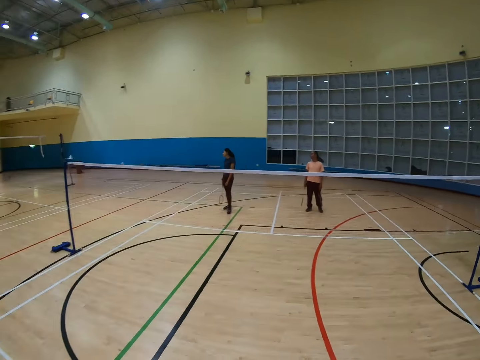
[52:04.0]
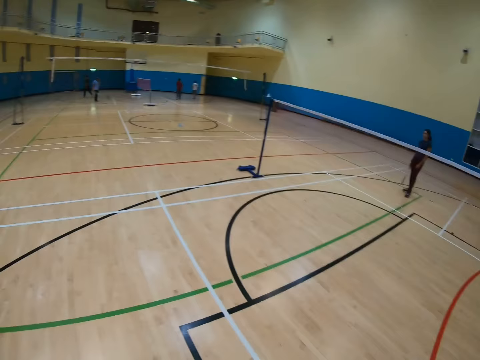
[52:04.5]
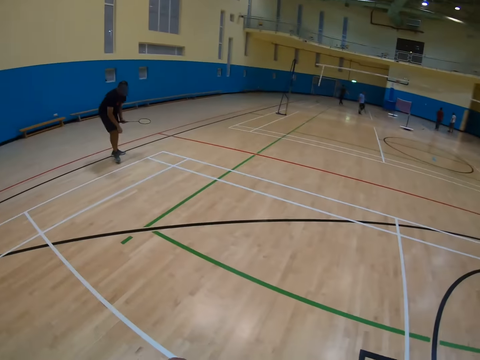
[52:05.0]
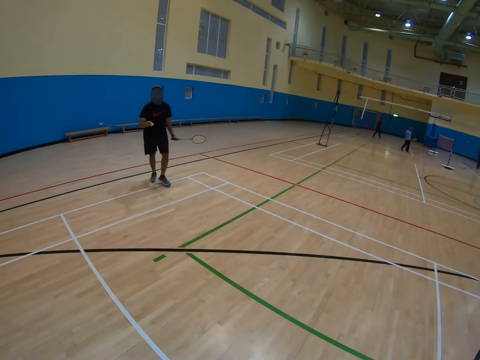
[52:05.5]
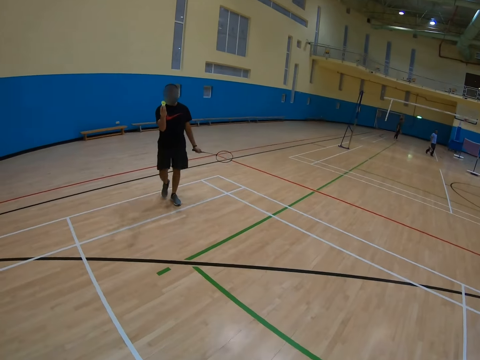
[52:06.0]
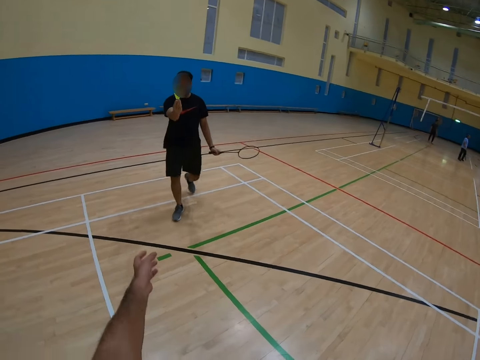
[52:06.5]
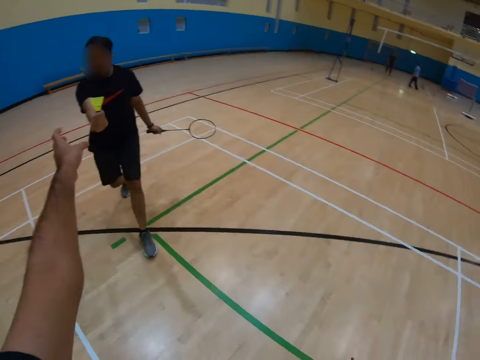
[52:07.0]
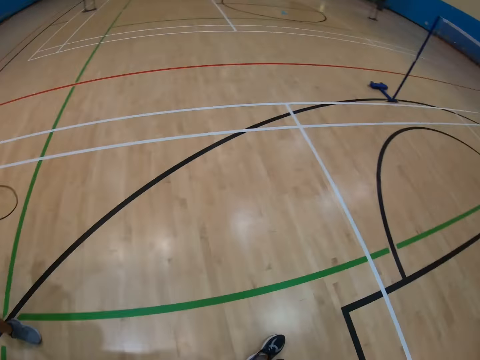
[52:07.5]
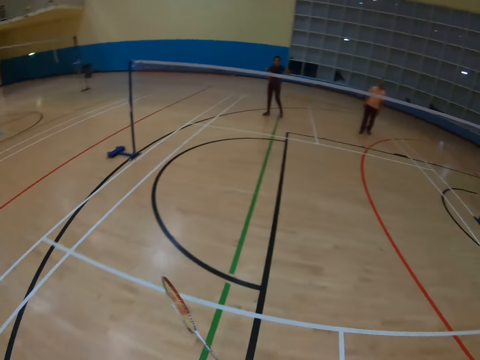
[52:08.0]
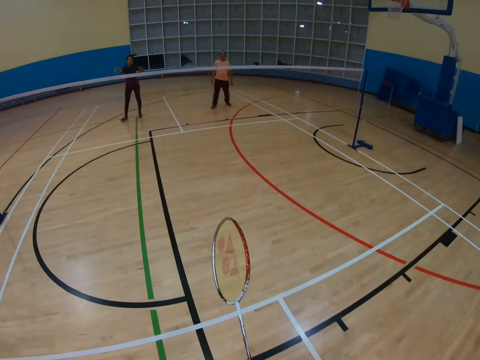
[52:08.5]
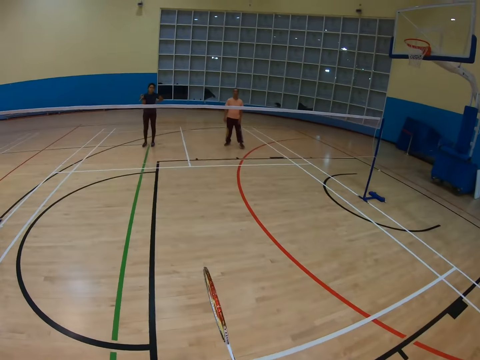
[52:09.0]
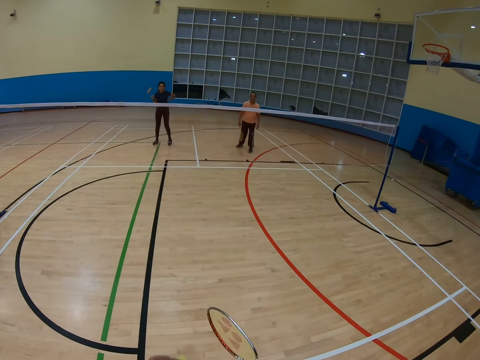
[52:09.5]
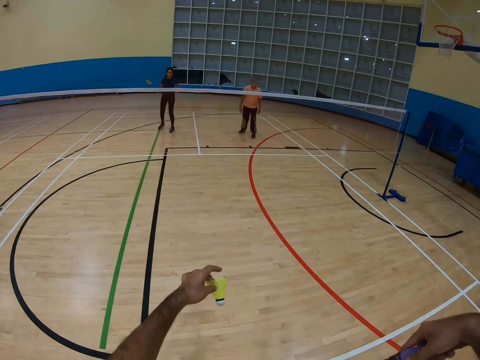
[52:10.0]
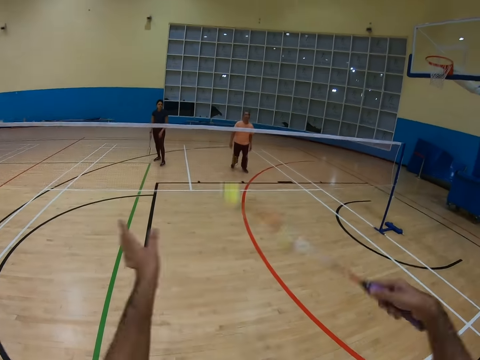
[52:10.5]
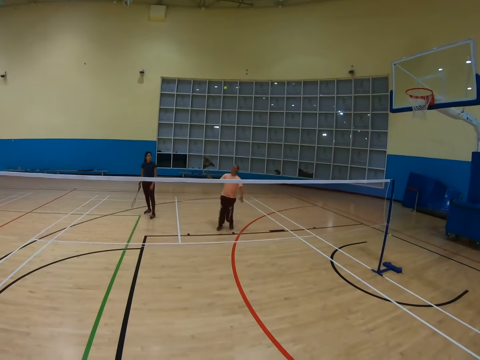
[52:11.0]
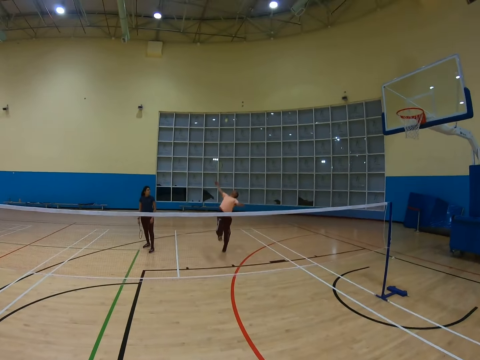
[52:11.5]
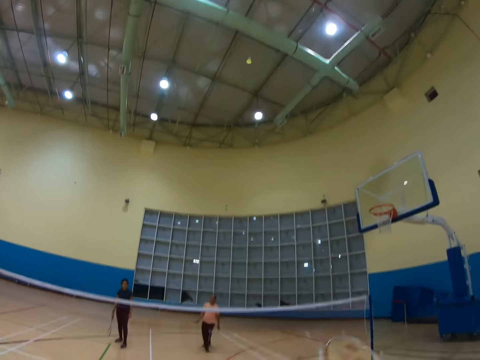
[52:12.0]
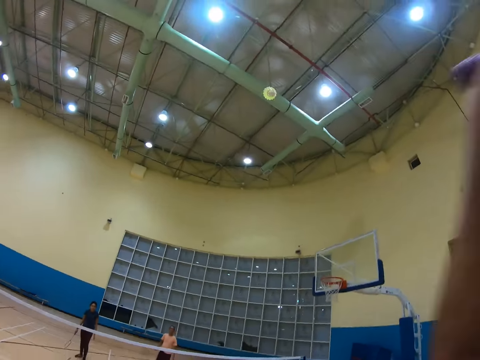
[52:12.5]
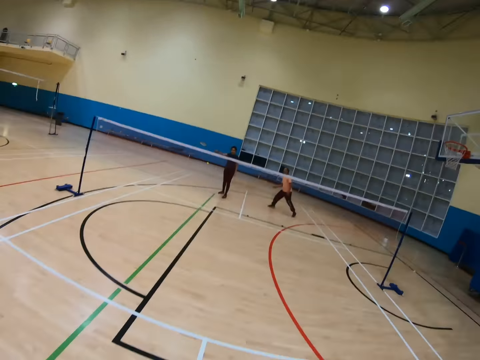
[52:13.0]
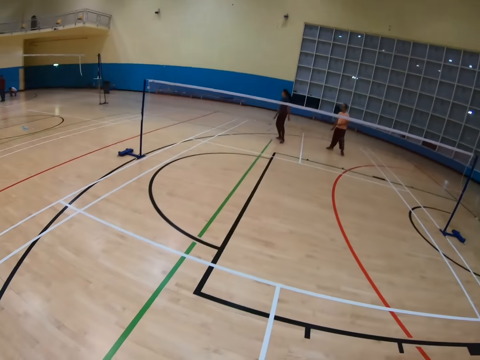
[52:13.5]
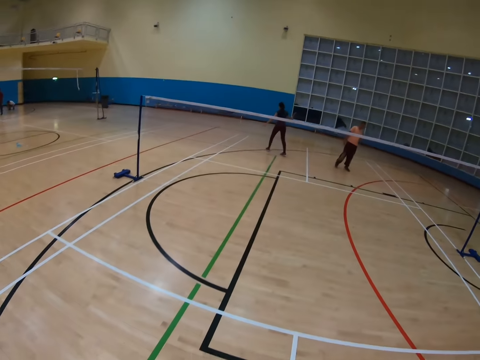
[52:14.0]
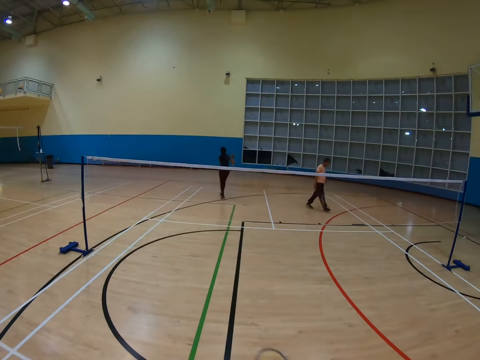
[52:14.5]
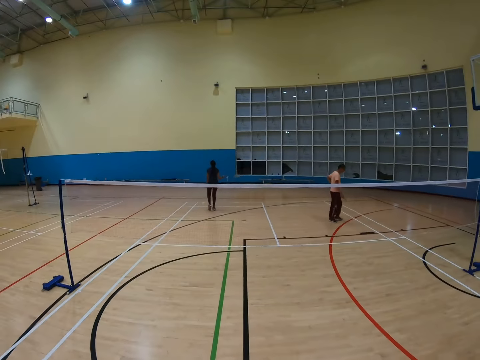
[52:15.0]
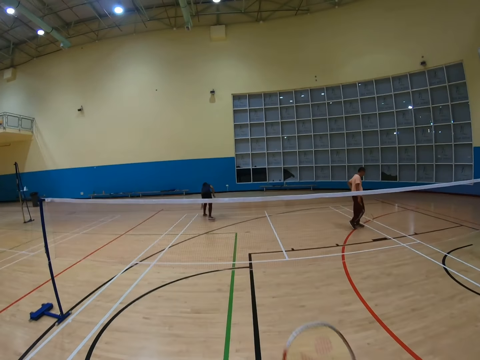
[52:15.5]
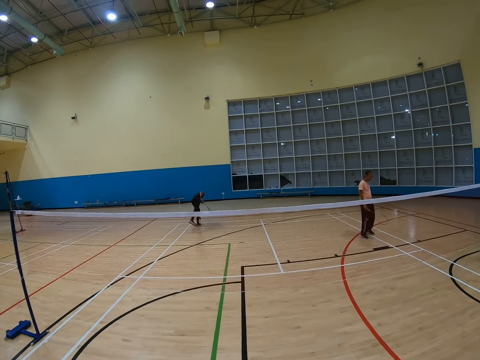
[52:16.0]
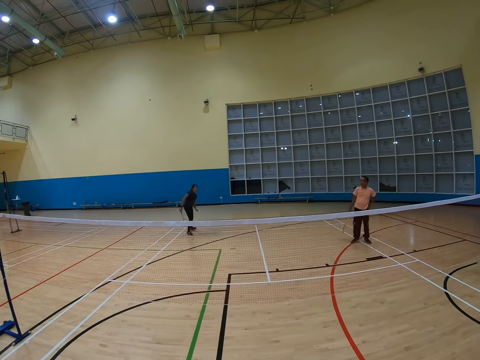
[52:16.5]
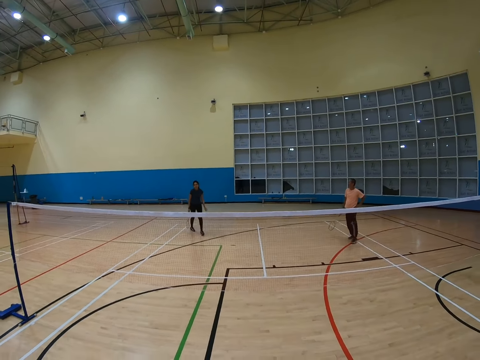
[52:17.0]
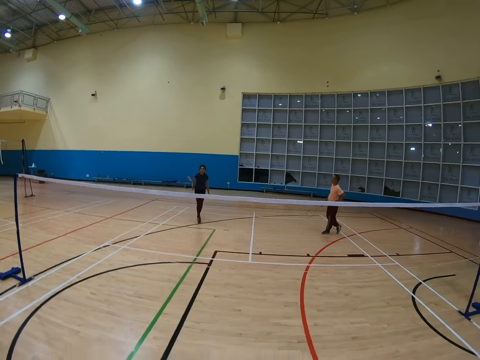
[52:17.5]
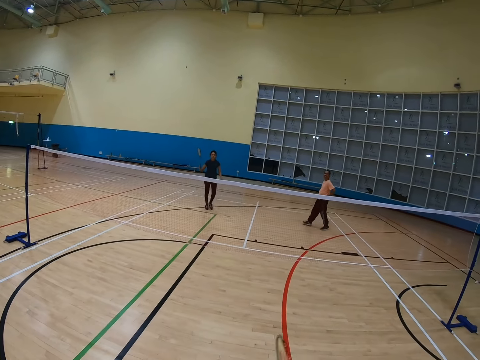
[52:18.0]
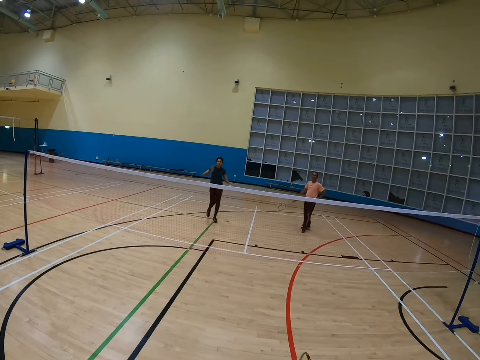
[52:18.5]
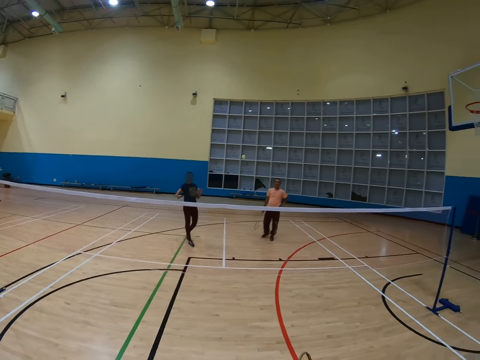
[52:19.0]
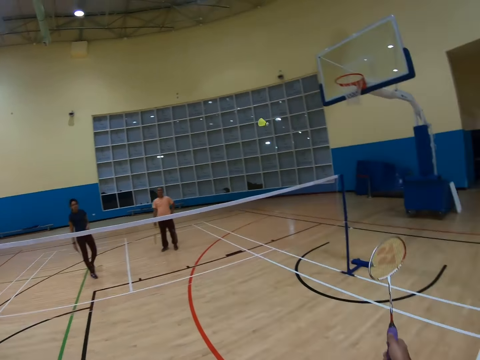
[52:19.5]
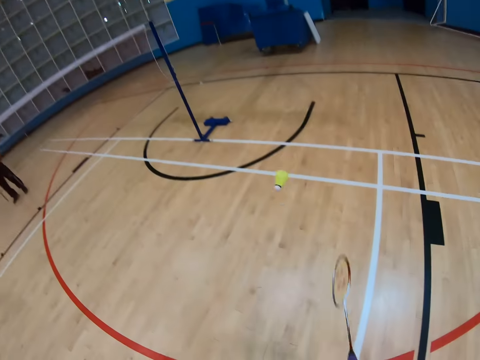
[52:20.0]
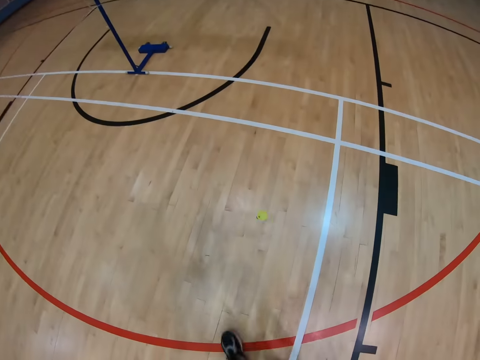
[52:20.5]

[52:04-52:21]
The camera wearer turns around. A man holds a shuttlecock. The camera wearer turns around. A person gives the camera wearer the shuttle. The camera wearer holds a racket and holds the shuttlecock. Another man hits the shuttlecock with the racket. The camera wearer hits the shuttlecock with the racket, jumps up, turns around and walks around. A third man bends down, holds the shuttlecock, holds the racket and hits the shuttlecock with the racket.

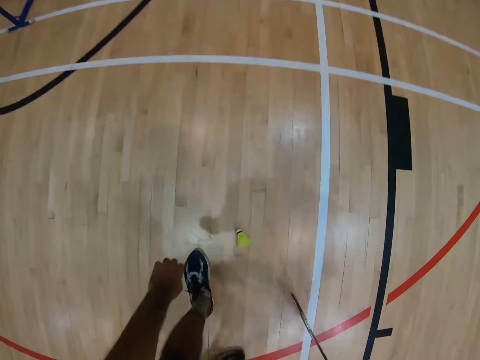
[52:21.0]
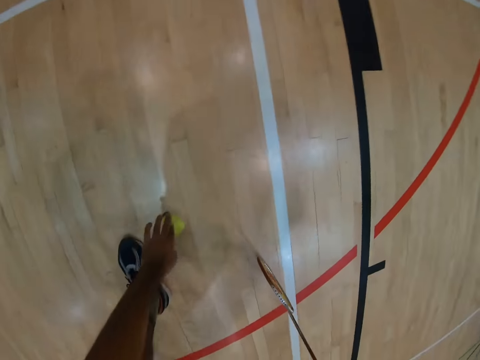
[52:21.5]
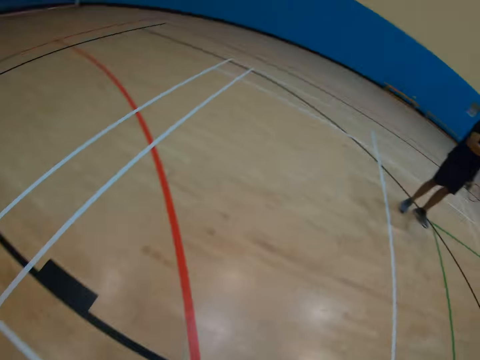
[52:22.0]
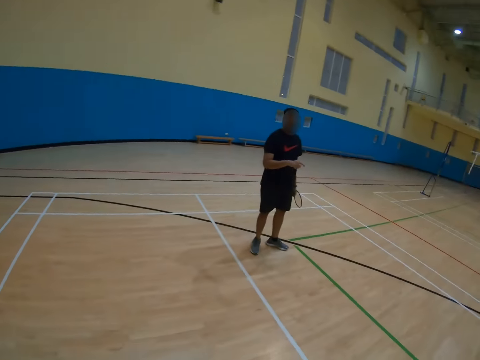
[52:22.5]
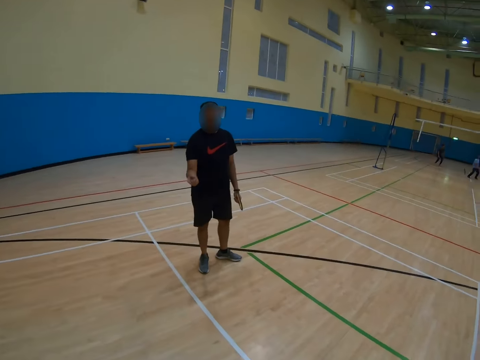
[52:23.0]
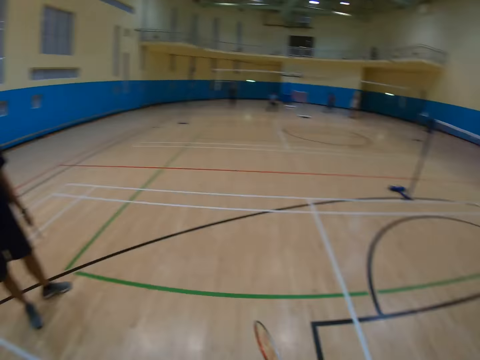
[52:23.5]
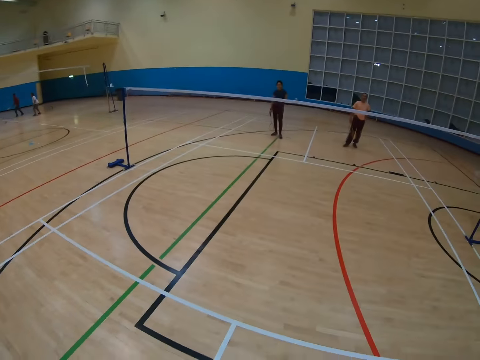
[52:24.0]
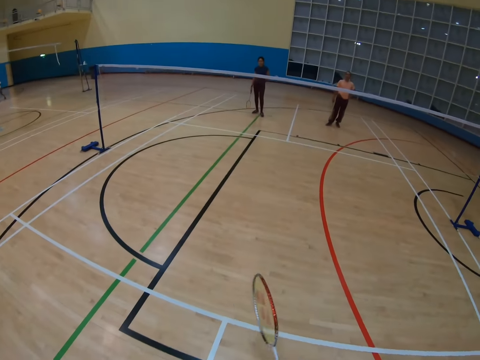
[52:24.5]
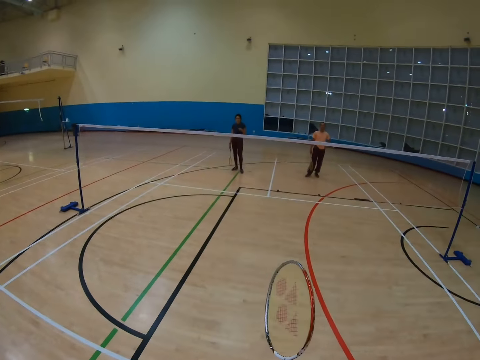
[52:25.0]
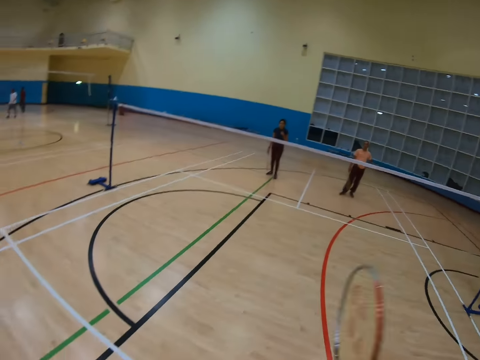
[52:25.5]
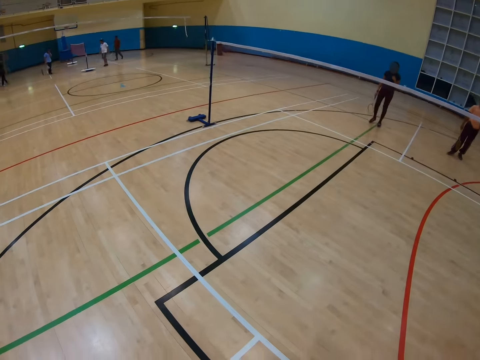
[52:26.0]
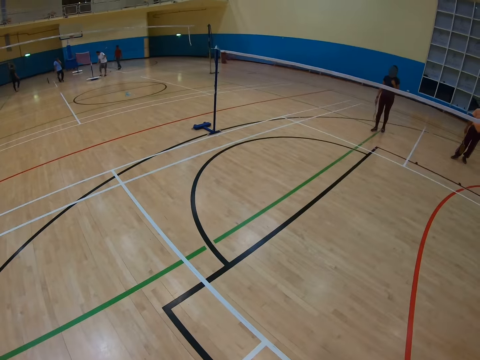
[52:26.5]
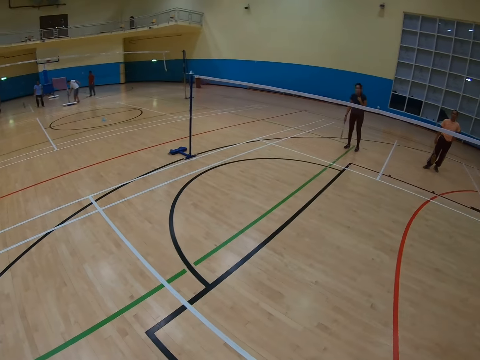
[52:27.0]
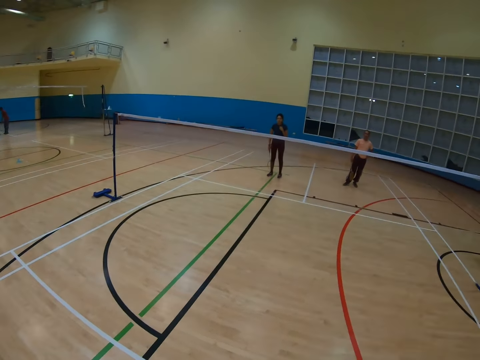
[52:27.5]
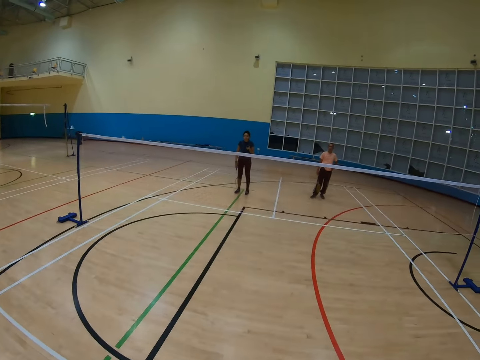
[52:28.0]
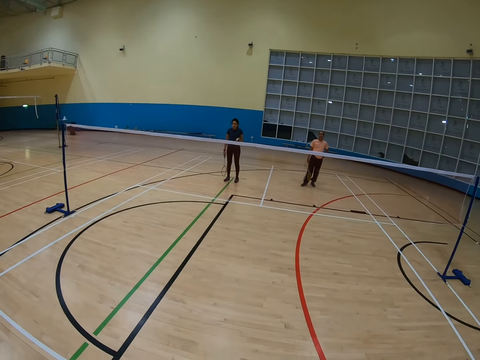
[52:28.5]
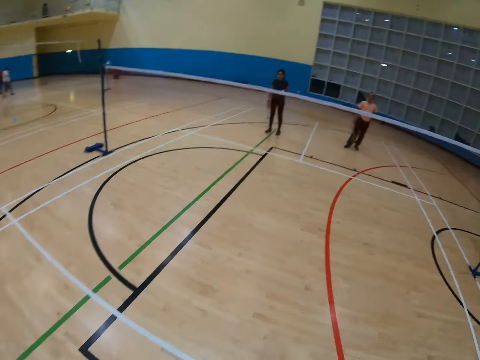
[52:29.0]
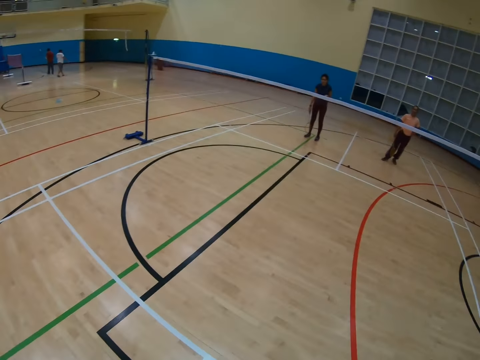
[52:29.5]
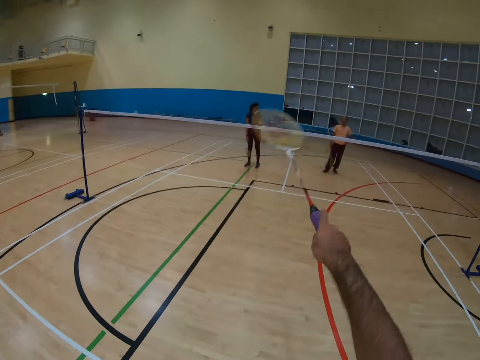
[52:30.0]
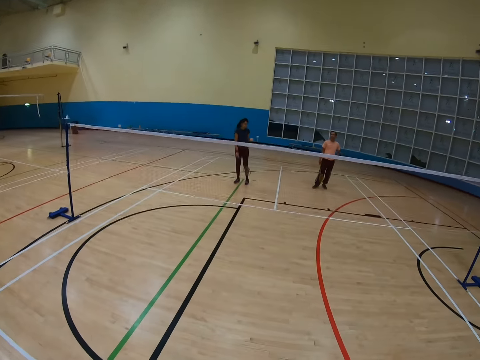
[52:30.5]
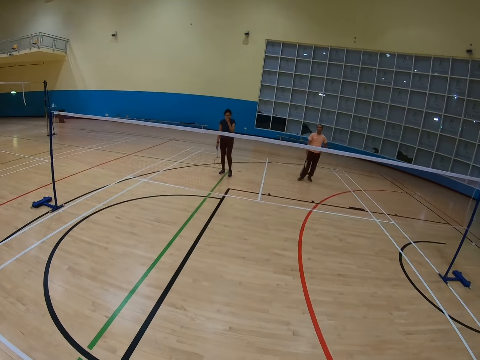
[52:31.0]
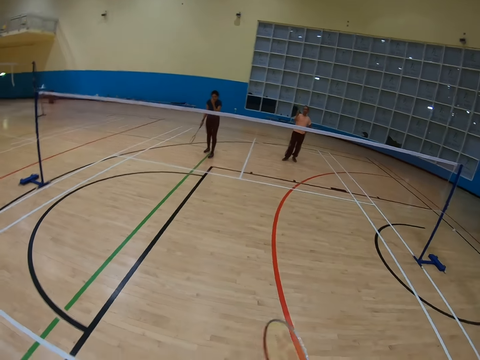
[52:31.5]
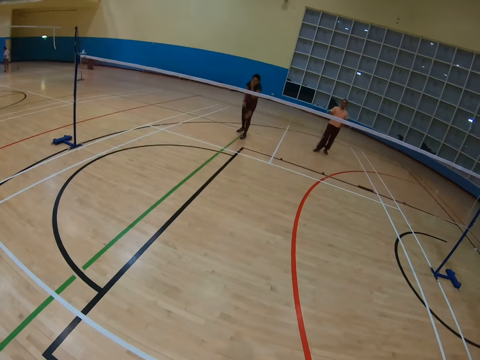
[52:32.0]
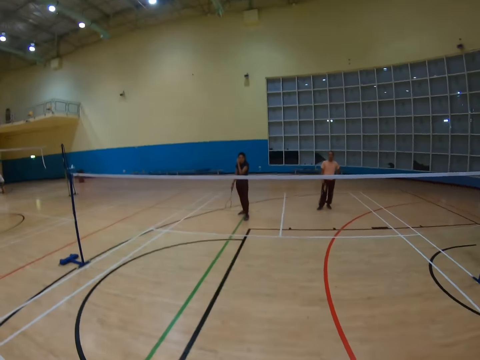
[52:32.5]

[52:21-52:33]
The camera wearer bends down, picks up a shuttlecock on the floor and turns around. A man holds a racket. The camera wearer turns around, holds the racket, turns around and holds the racket. Another man holds the racket.
